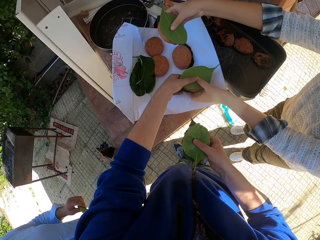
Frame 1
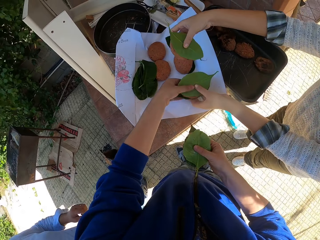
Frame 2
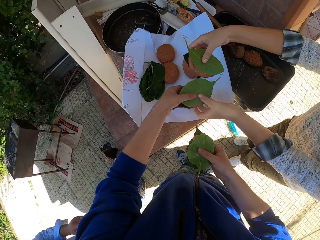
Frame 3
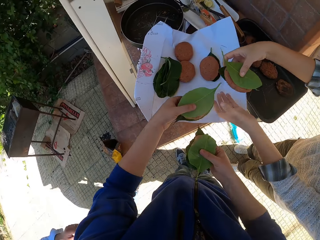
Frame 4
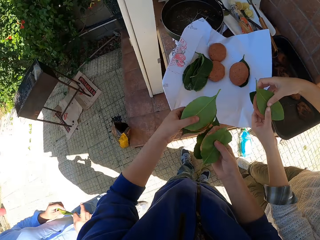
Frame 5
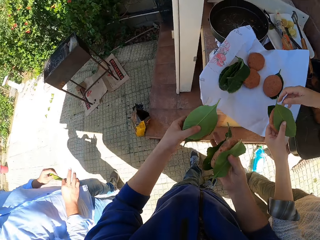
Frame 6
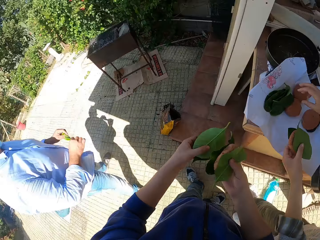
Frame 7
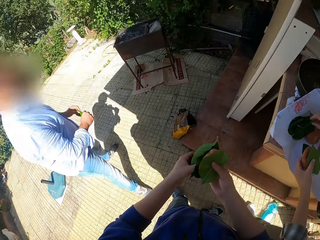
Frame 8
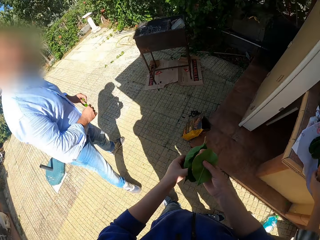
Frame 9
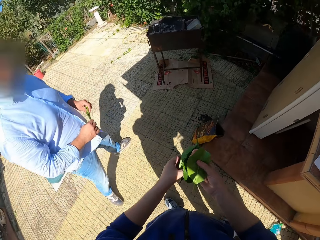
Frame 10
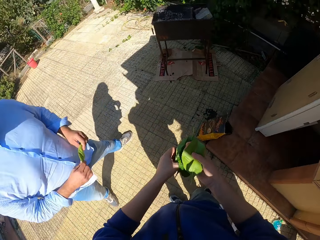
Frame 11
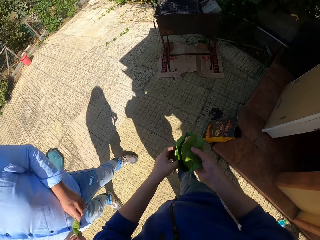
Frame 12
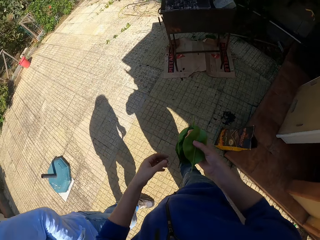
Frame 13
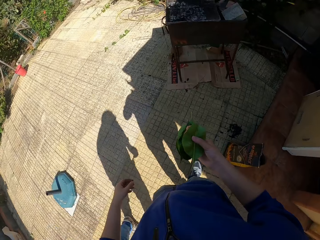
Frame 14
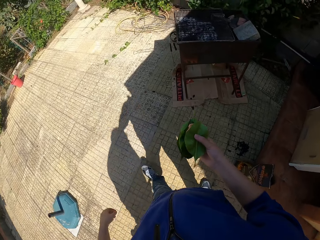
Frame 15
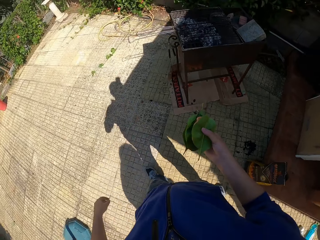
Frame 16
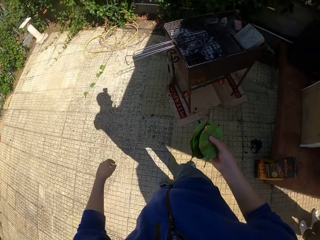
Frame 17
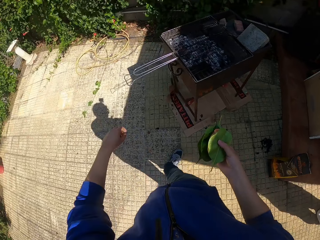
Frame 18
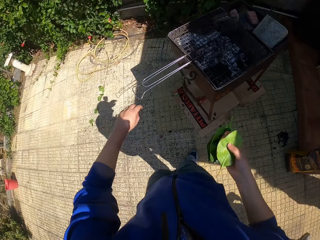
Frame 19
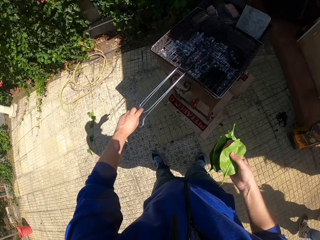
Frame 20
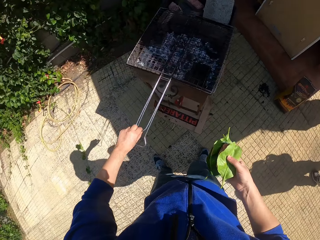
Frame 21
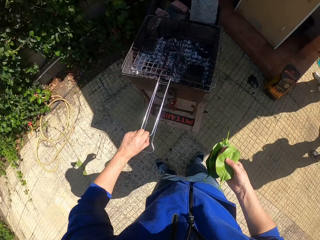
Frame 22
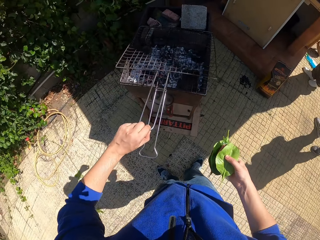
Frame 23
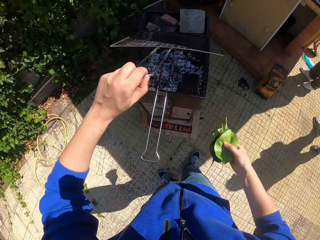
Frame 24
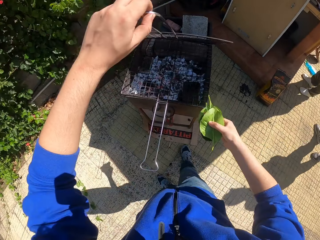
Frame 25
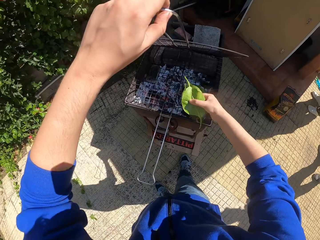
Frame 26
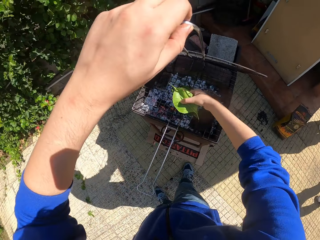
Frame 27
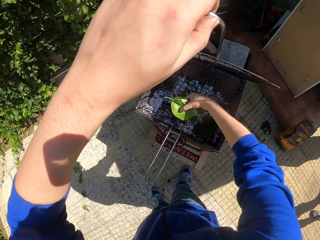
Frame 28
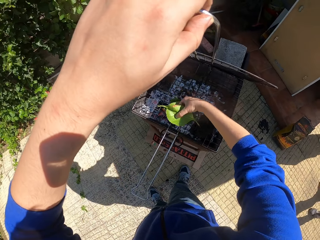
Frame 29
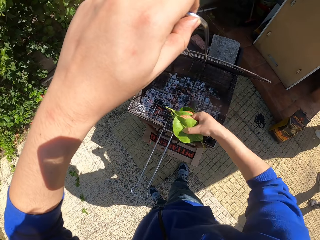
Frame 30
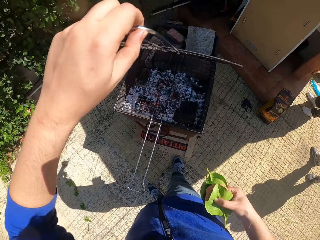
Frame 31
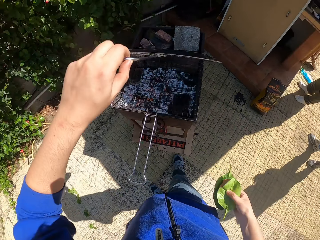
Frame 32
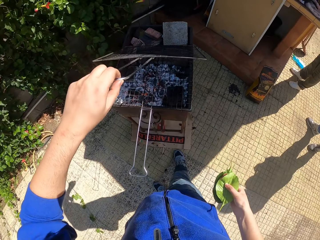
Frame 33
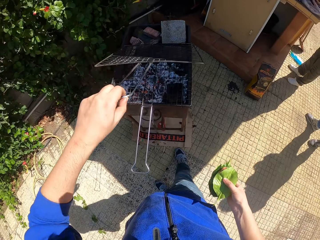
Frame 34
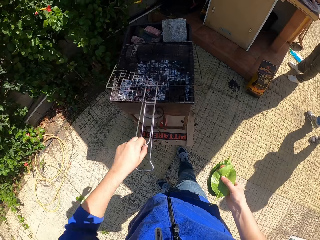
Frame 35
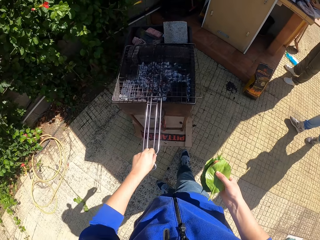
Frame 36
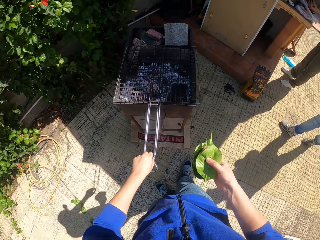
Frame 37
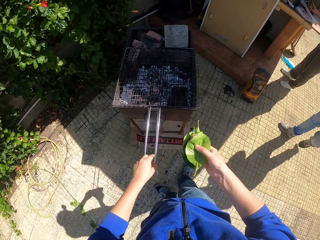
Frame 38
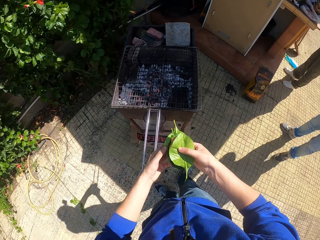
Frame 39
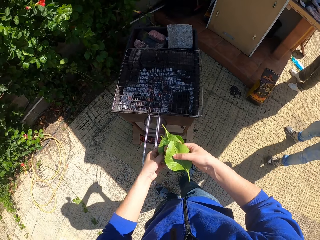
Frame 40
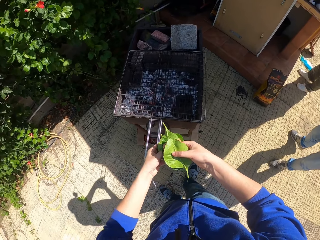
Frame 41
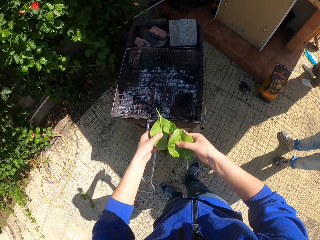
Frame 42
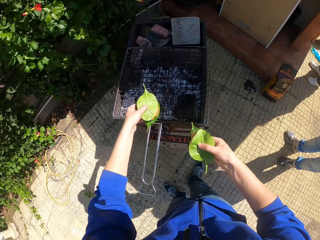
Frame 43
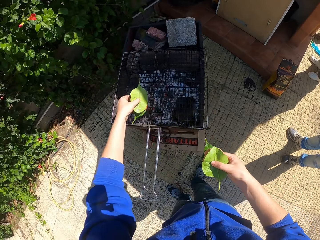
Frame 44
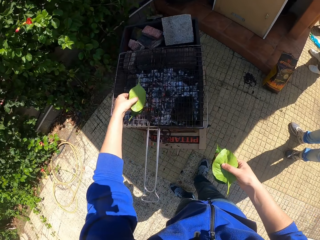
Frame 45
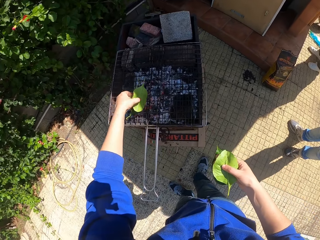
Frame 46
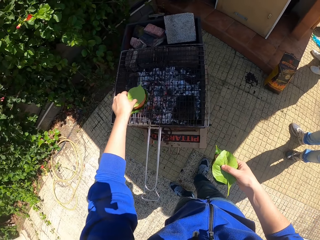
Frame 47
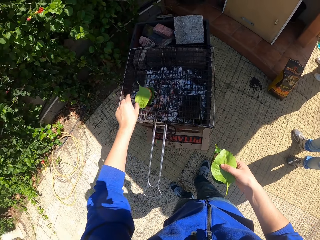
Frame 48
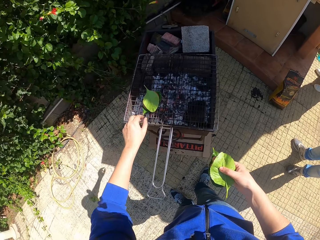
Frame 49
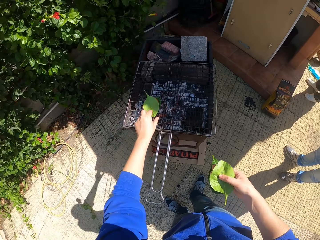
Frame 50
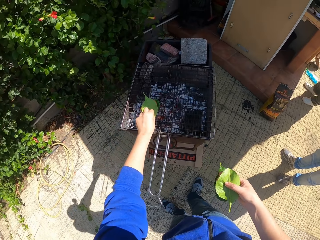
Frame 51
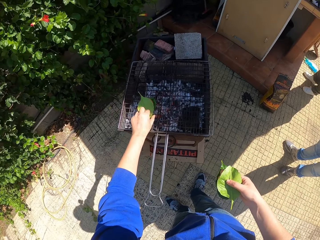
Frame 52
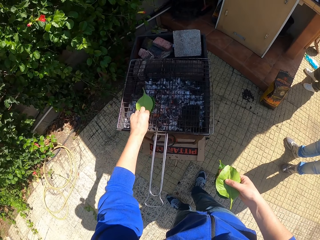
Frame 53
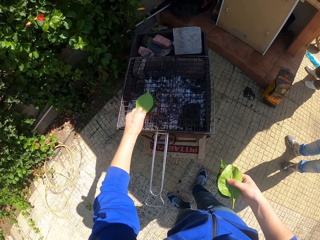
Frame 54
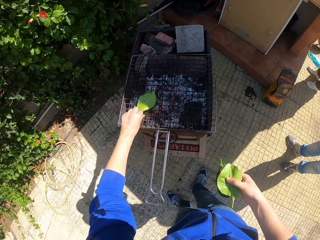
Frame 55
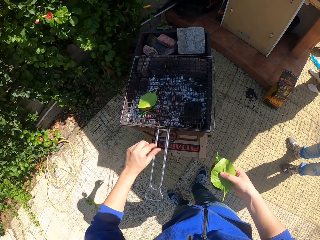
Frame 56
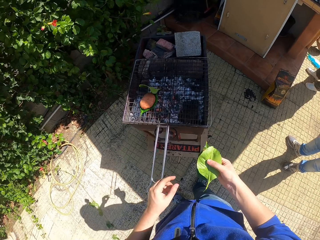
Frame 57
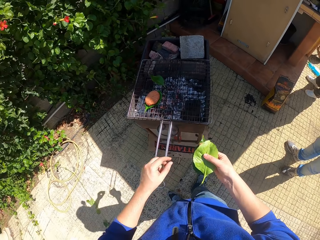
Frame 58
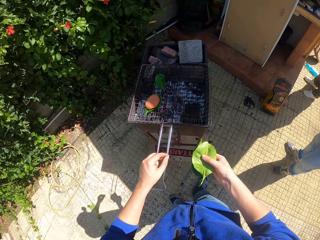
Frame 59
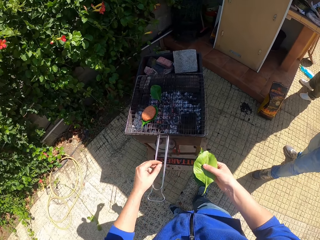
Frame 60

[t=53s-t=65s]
The camera wearer picks something. He receives a patty from a woman. The woman picks a patty with her right hand and passes the patty from her right hand to her left hand. A man holds a leaf with both hands. The woman picks a leaf with her right hand. The camera wearer moves around. He opens a grill mesh with his left hand. He lifts the grill wire mesh. He places the patty into the grill mesh. He closes the grill mesh with his right hand. He moves the patty to his left hand from his right hand. He places the patty on top of the grill mesh. He places the leaf on the mesh properly.

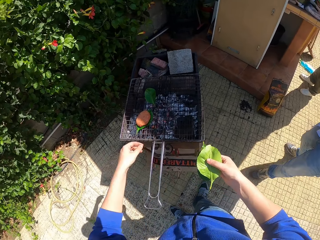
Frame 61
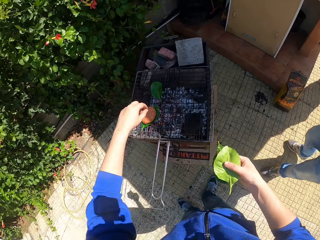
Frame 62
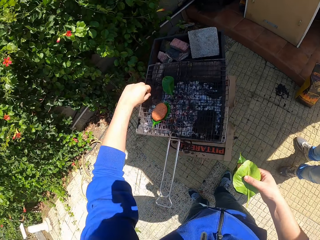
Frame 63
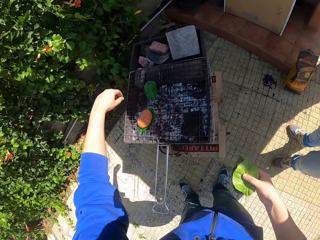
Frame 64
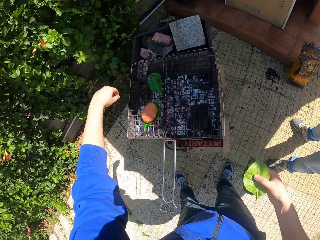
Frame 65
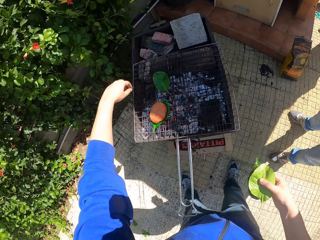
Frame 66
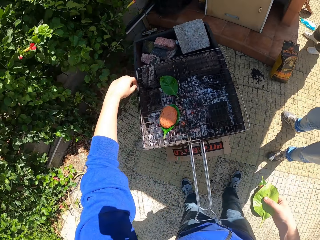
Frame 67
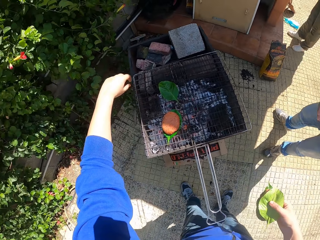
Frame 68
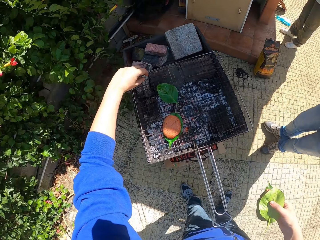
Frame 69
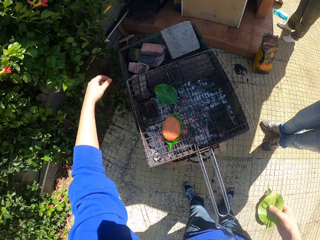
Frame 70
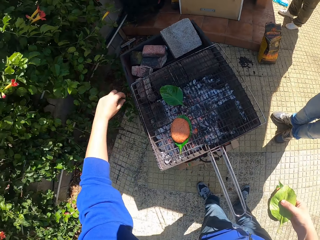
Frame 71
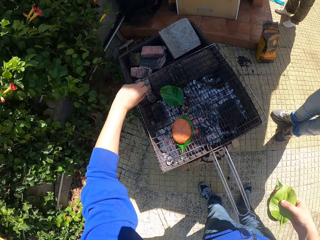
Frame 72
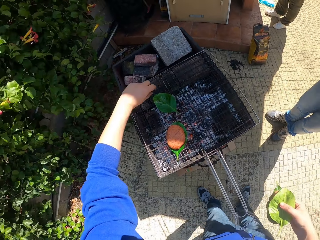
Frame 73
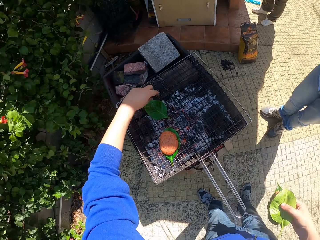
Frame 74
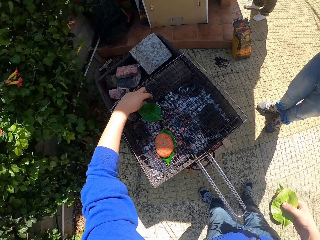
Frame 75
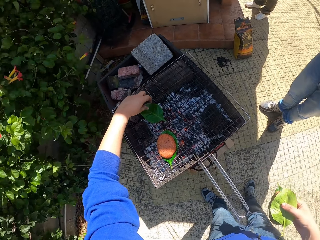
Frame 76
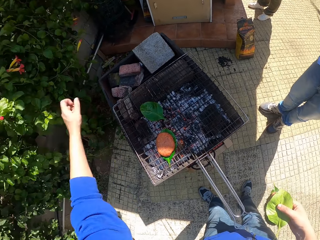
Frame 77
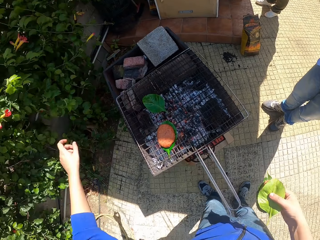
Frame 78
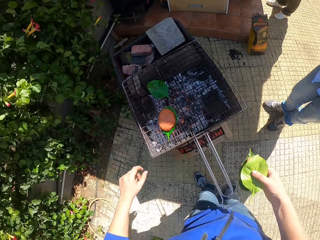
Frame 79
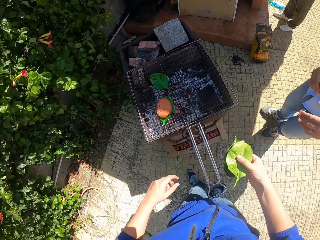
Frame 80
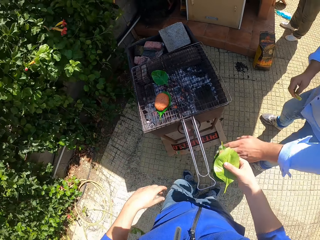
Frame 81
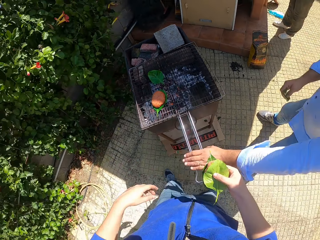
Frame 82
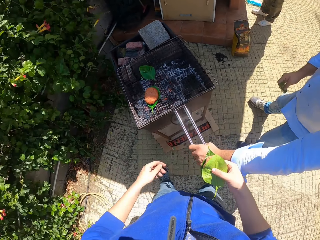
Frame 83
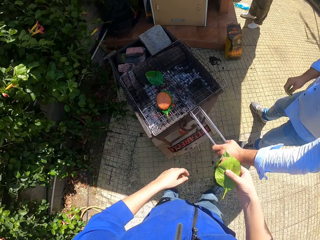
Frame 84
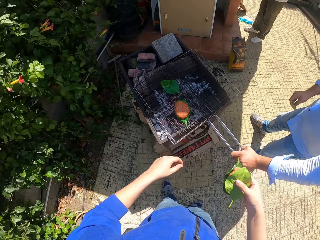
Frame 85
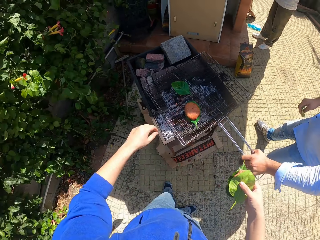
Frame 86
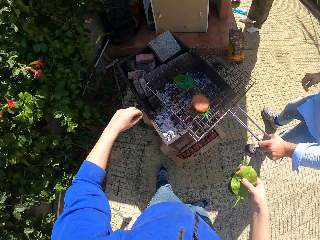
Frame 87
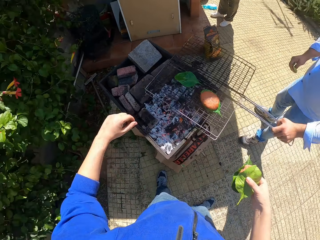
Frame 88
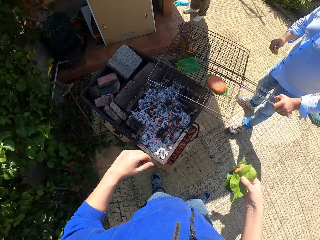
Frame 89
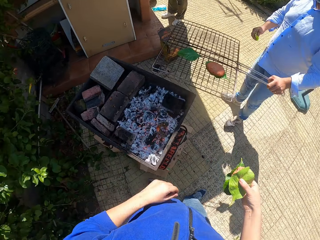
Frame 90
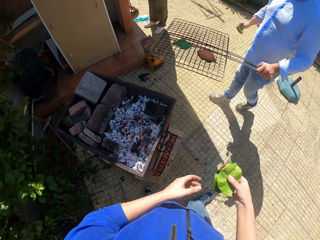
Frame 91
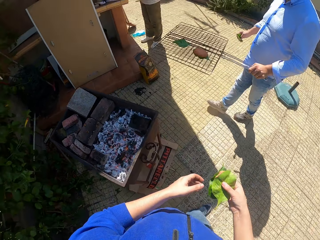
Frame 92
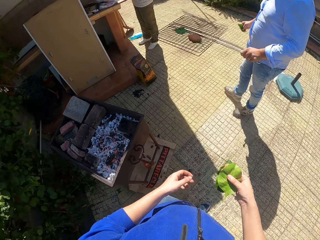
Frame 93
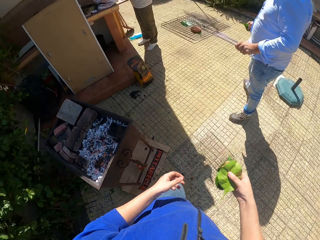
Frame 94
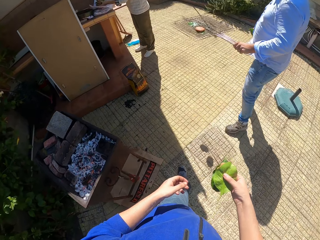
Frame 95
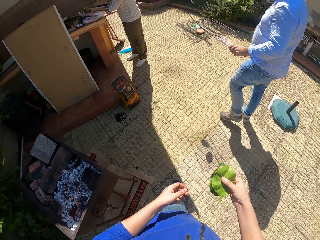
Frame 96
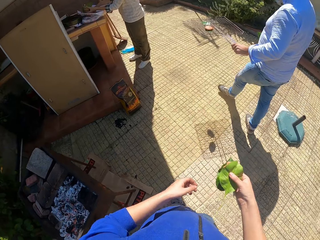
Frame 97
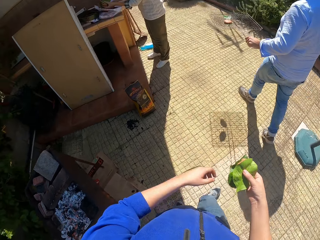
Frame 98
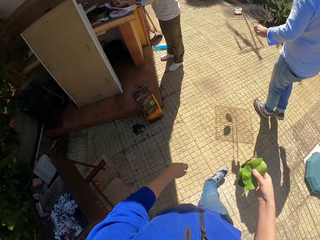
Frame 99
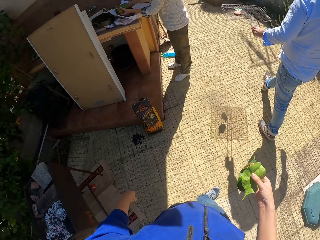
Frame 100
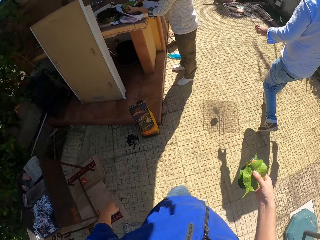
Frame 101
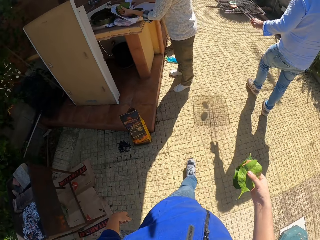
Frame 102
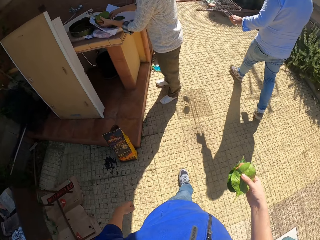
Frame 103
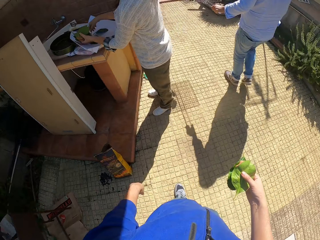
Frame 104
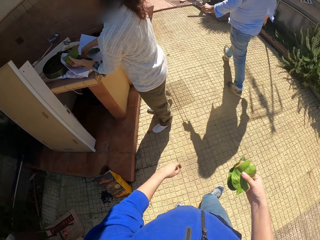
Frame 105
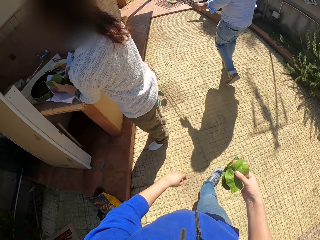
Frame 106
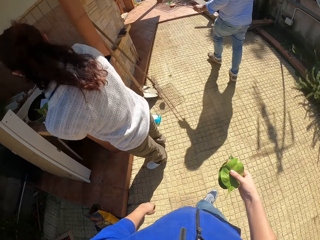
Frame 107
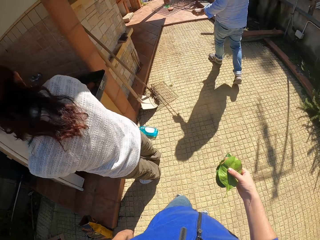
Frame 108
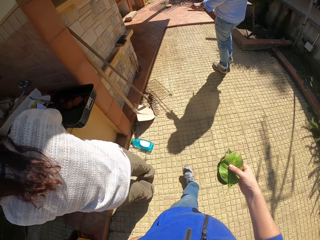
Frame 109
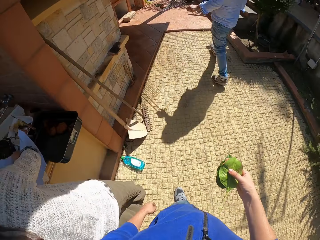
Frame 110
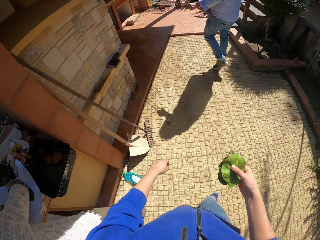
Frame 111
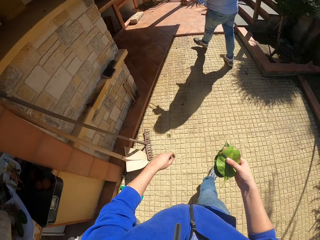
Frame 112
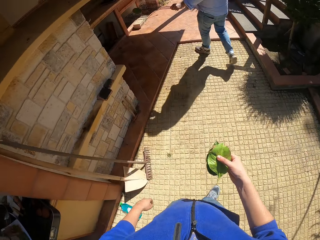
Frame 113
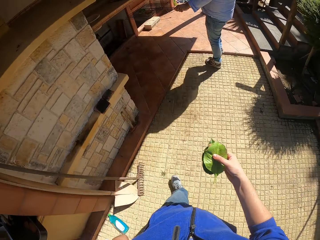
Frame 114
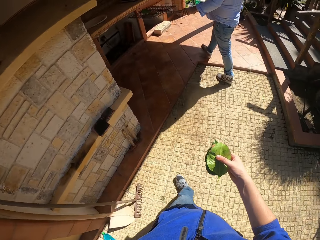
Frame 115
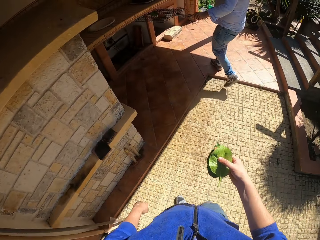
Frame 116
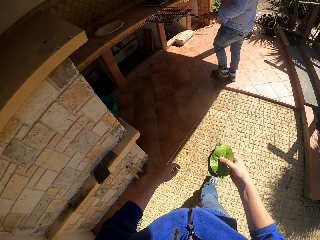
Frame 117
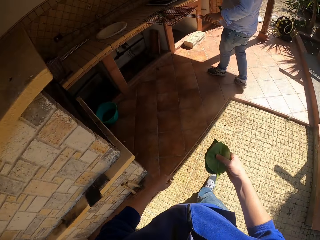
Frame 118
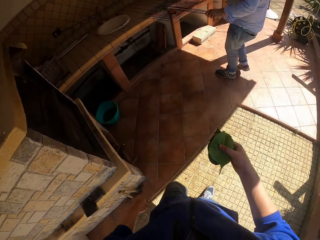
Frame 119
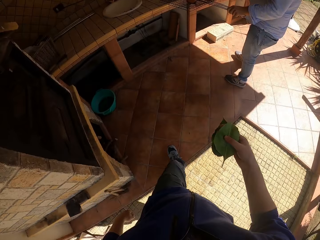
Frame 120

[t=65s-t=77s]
The camera wearer moves a hand. A man moves forward. The camera wearer puts his hands toward the leaf on the grill mesh. The man holds the grill mesh with his left hand, lifts the grill mesh with his left hand, and moves around. The camera wearer moves around. A woman holds two patties with her left hand.
